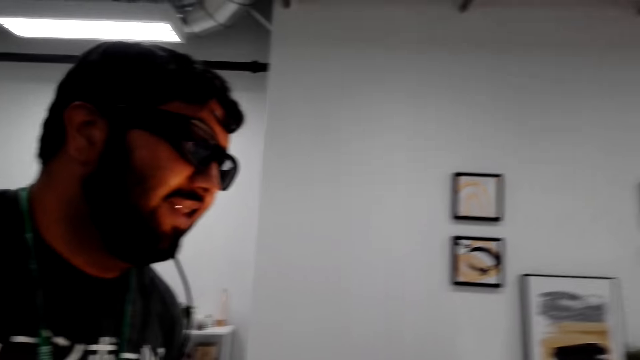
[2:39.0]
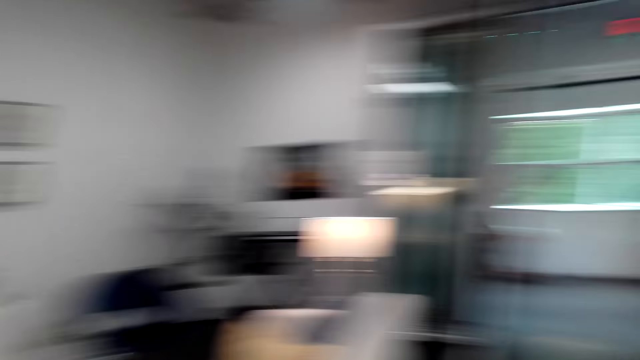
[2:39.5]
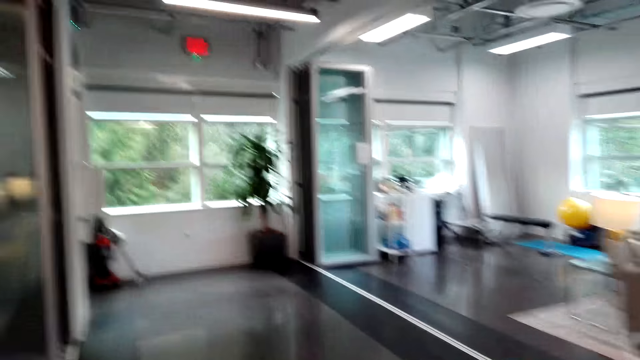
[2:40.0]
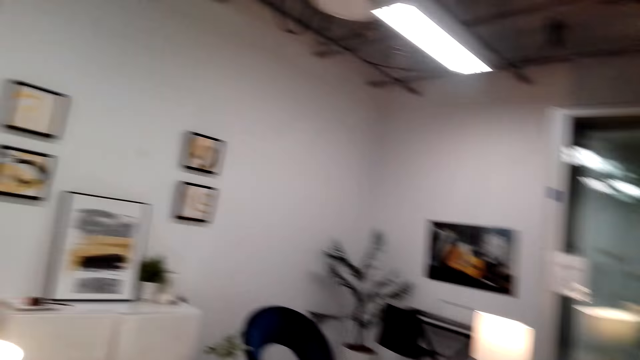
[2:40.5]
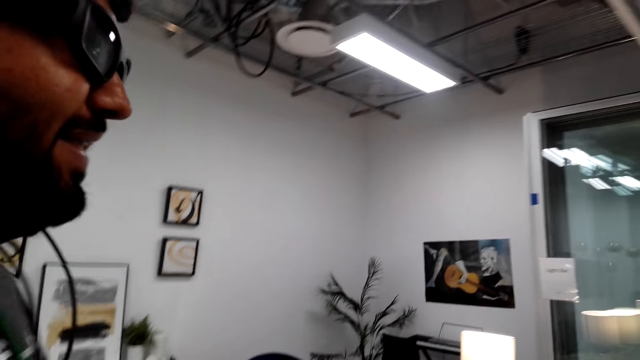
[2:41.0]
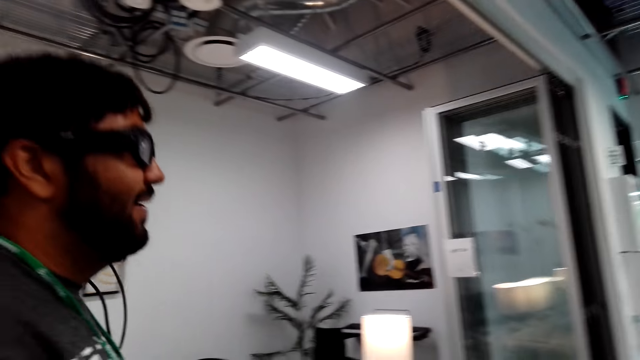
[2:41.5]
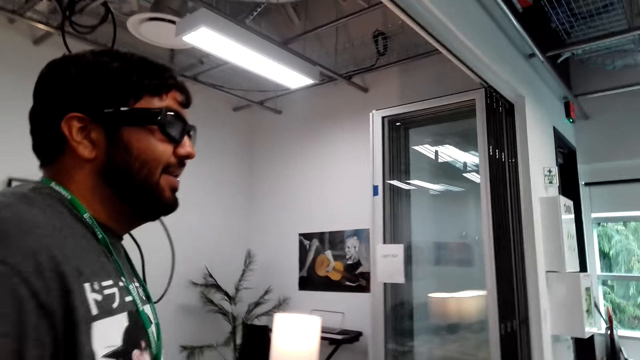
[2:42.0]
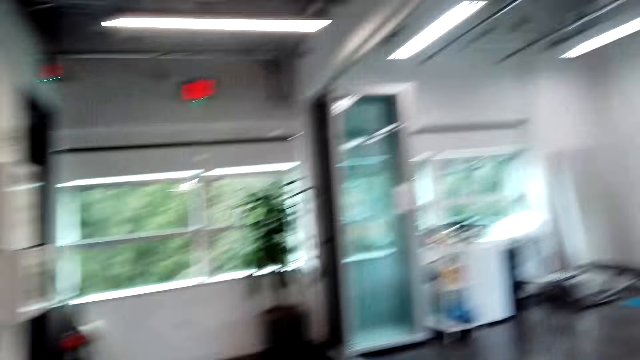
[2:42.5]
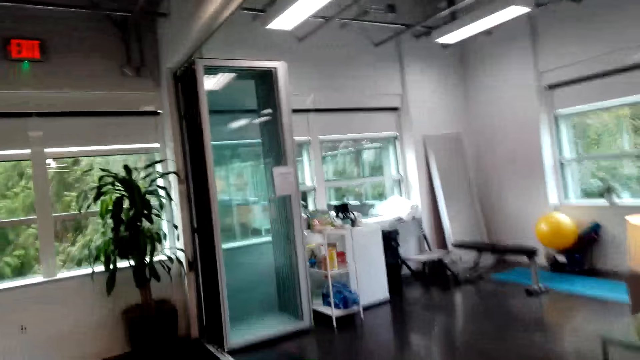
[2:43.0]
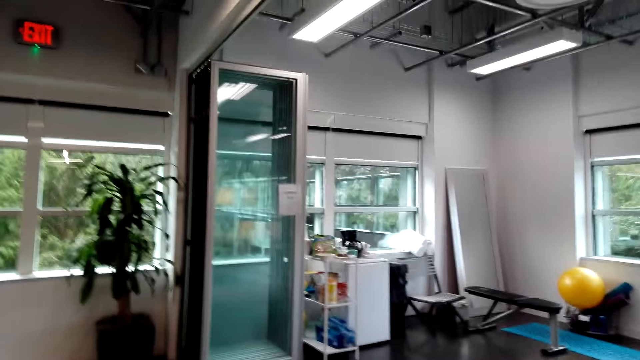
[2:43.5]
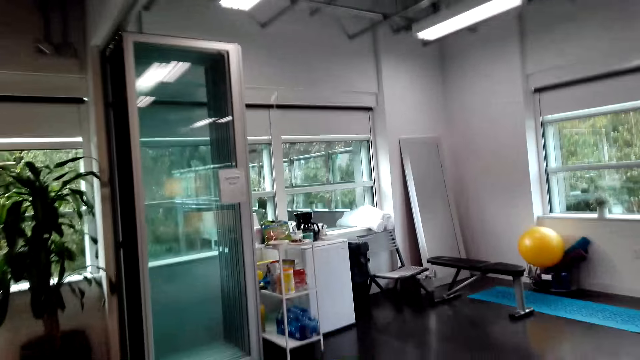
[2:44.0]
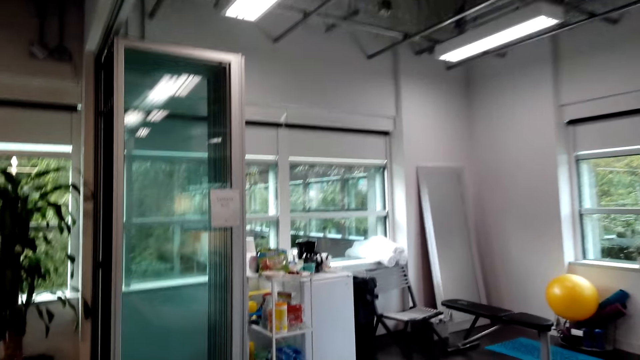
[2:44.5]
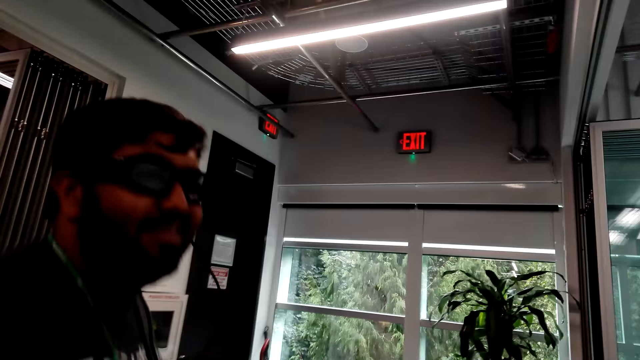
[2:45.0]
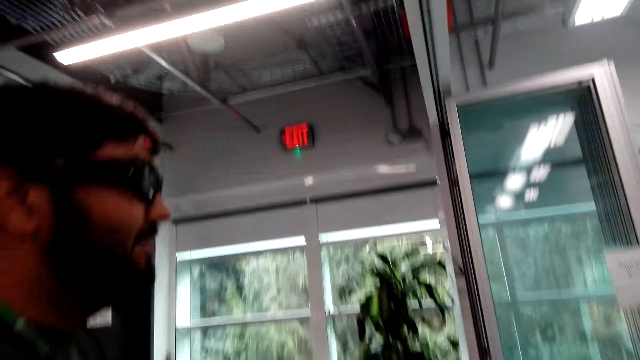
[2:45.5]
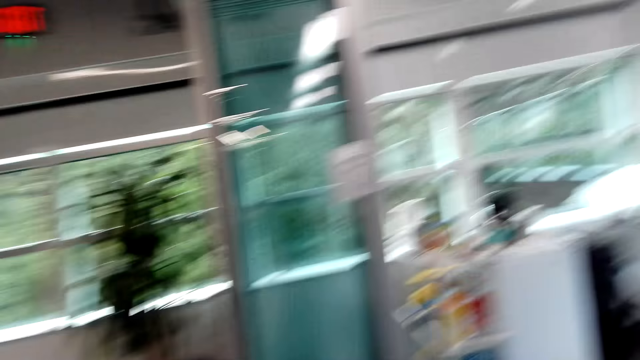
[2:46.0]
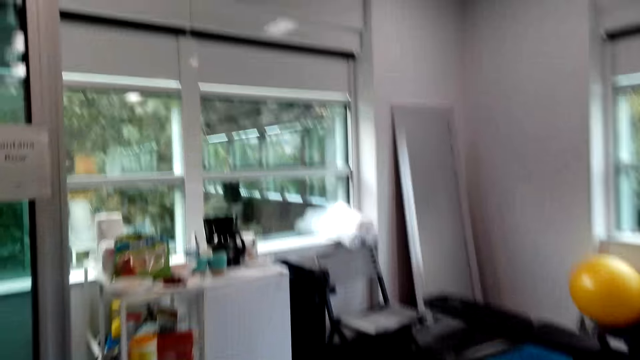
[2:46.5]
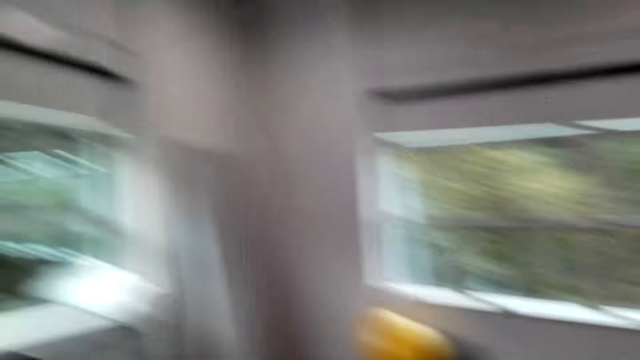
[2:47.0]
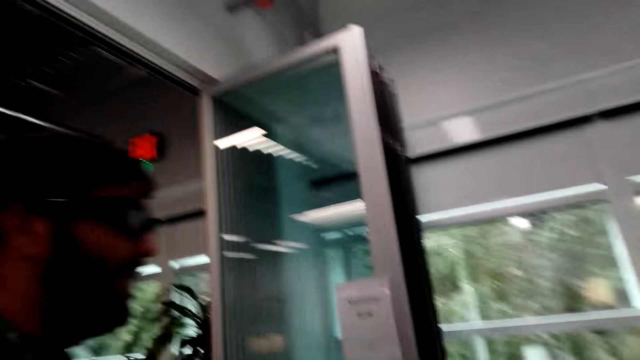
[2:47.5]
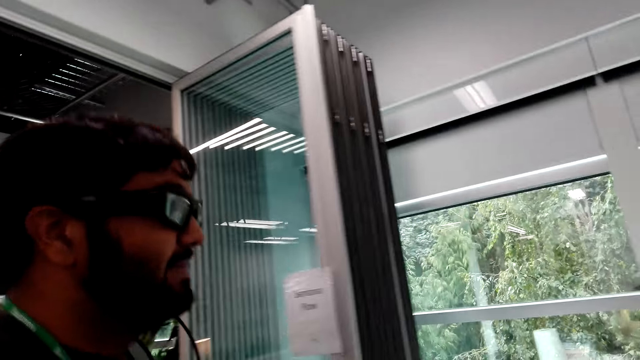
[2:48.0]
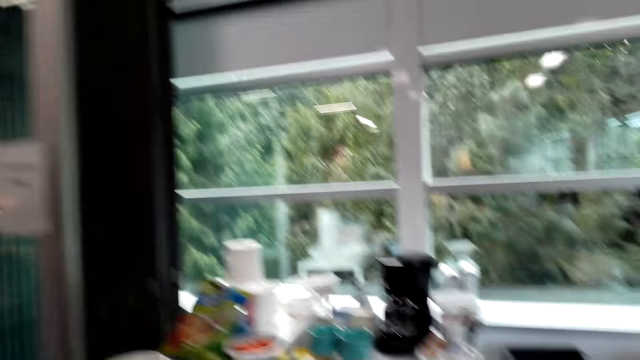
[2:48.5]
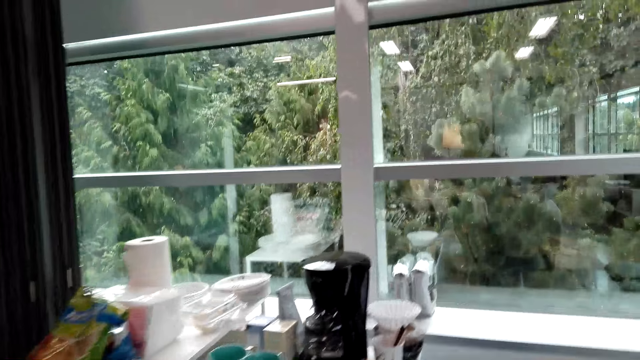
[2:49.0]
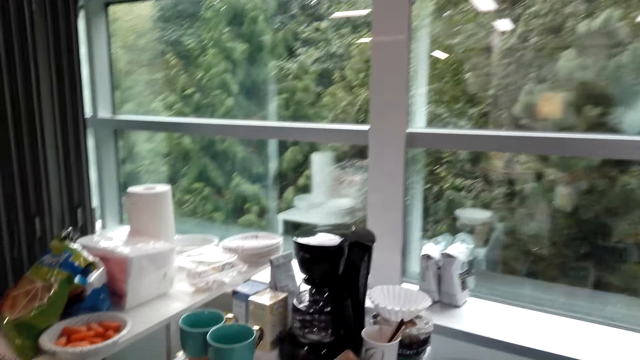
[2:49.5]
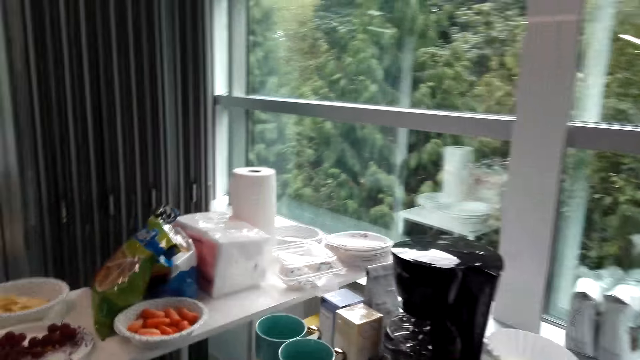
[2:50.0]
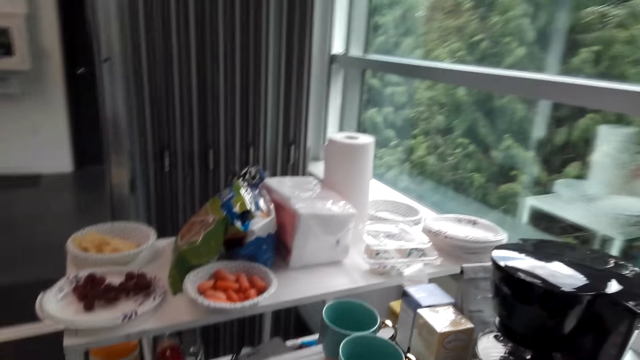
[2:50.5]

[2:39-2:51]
A man walks towards the kitchen. The camera wearer walks towards the kitchen. They walk with the man towards the living room.

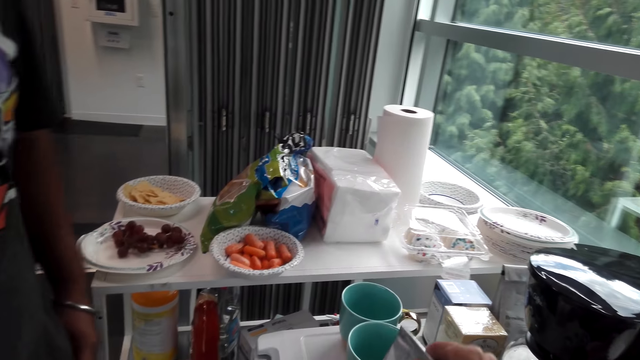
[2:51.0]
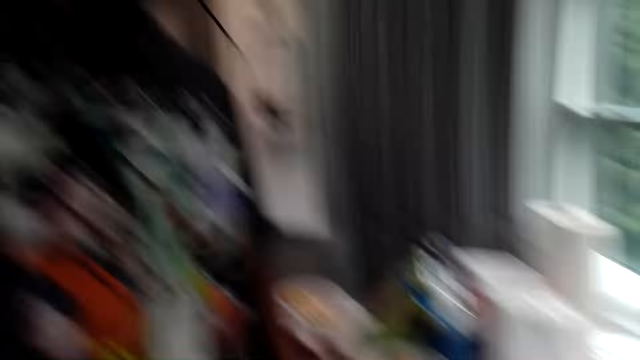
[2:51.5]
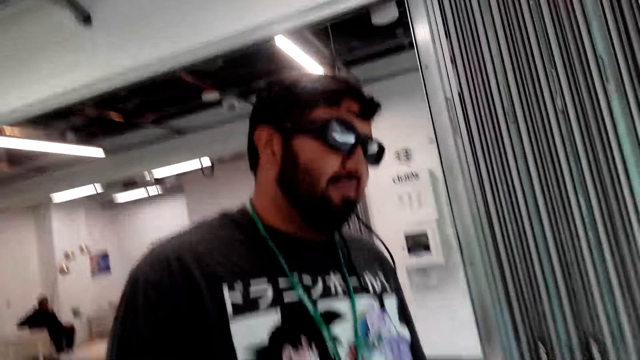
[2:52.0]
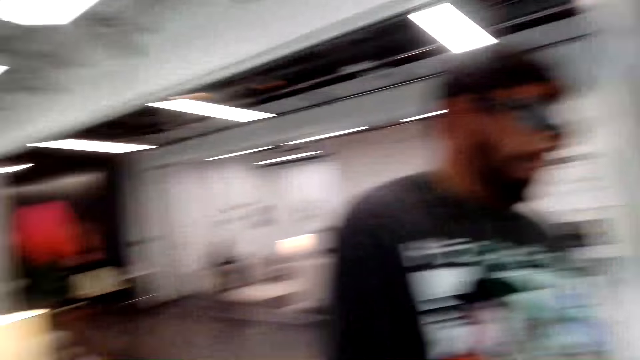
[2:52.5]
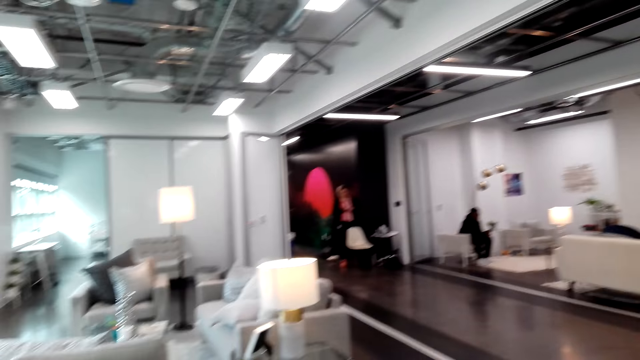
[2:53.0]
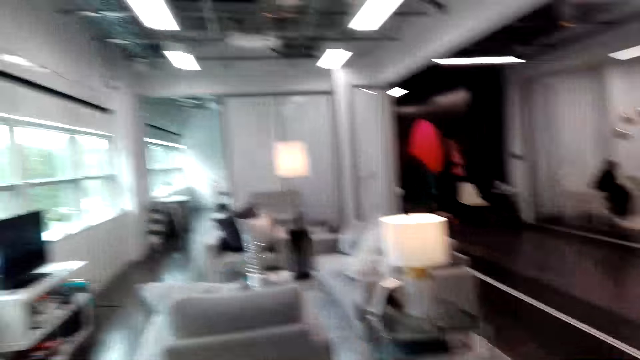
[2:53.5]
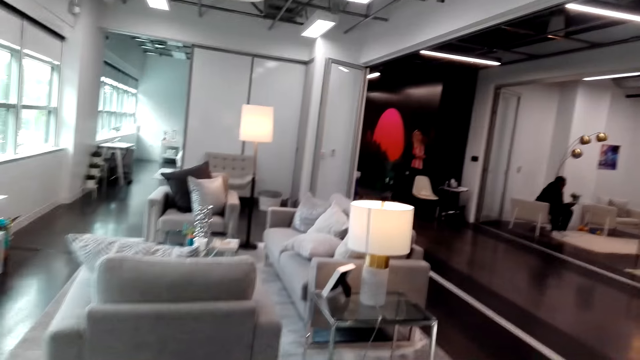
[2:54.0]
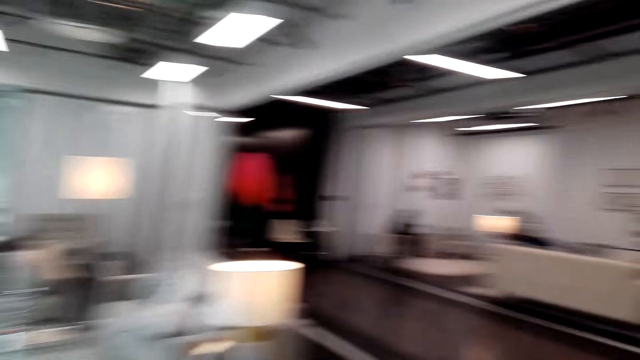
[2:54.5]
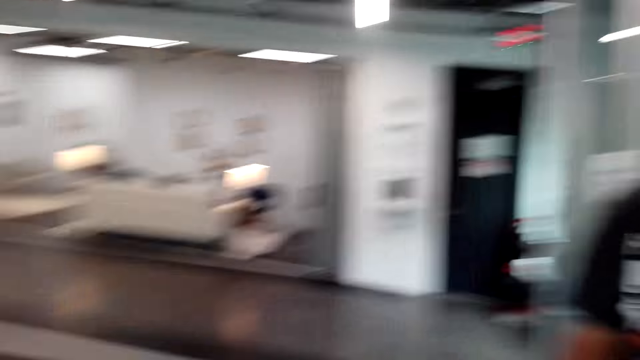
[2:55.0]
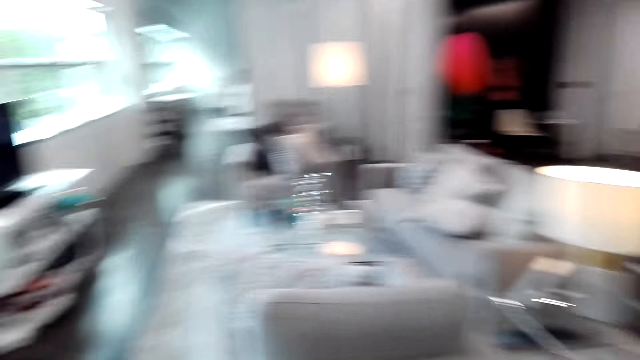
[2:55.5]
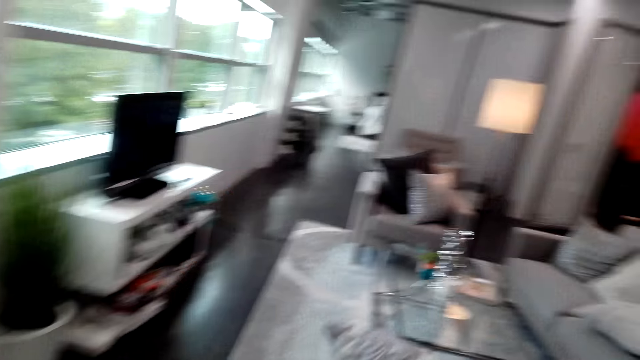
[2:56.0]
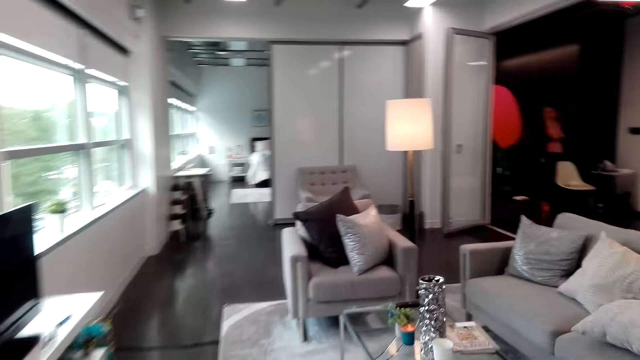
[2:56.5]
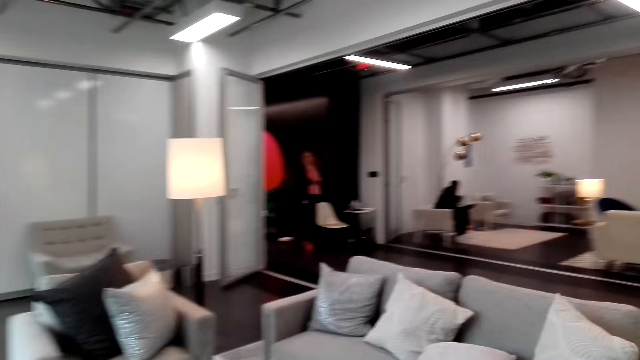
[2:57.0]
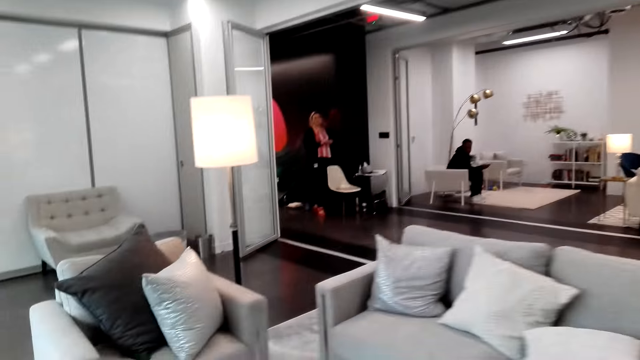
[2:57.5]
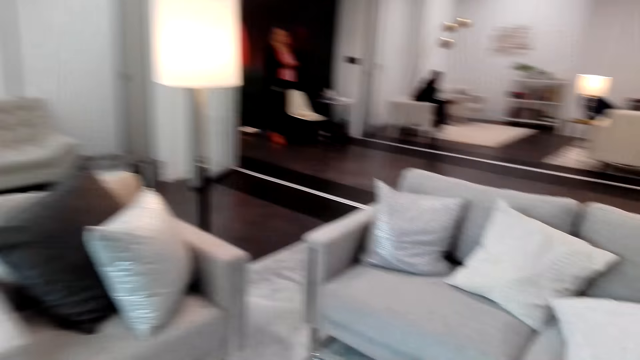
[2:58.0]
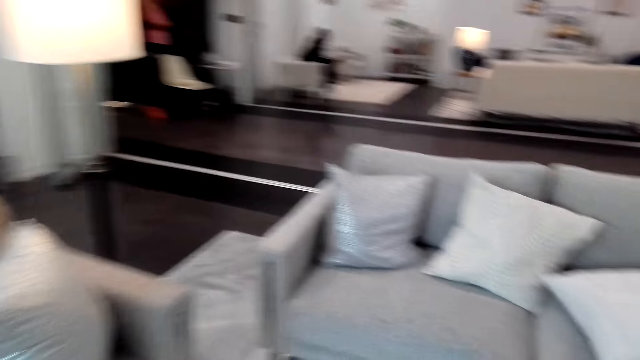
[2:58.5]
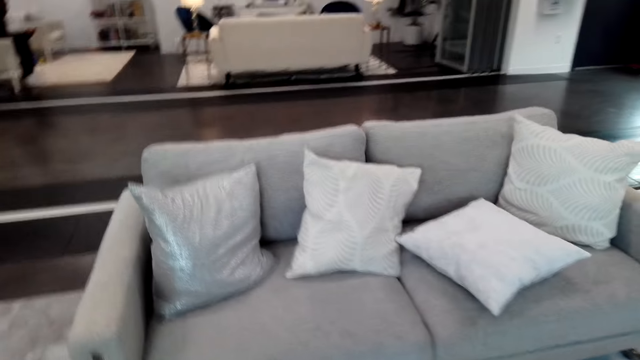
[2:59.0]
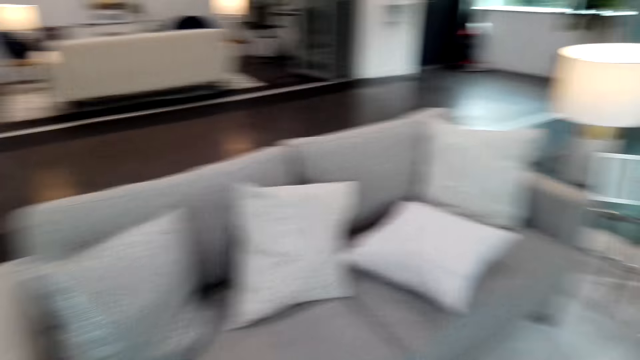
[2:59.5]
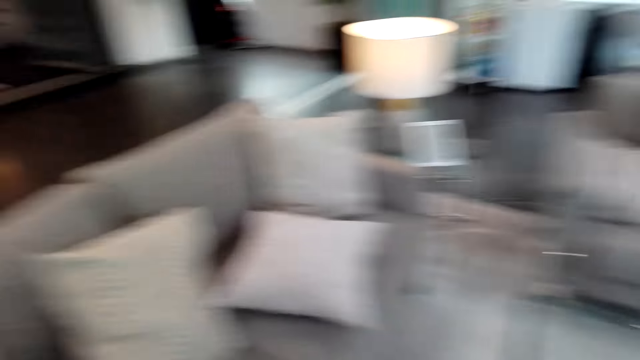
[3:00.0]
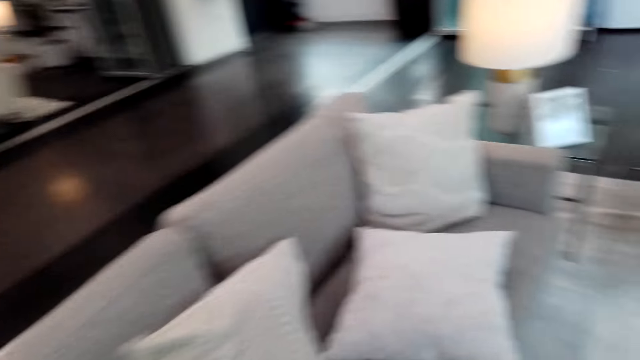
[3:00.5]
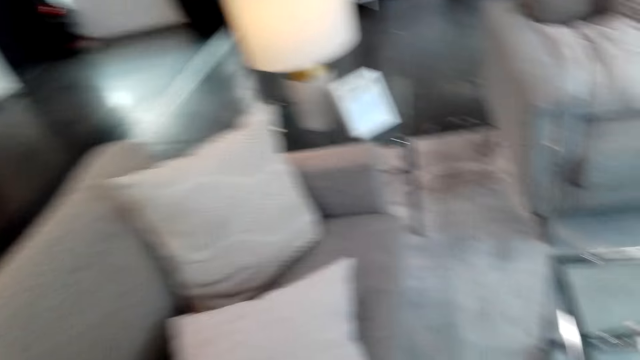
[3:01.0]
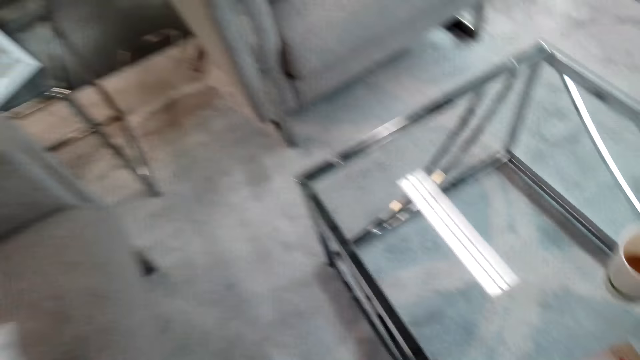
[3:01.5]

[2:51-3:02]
The camera wearer walks towards the couch. A man walks towards the couch.
